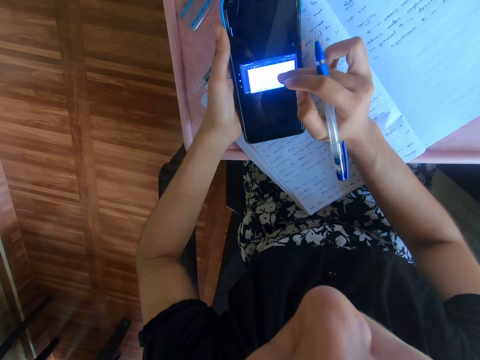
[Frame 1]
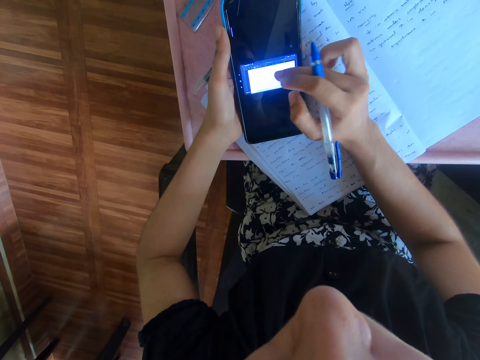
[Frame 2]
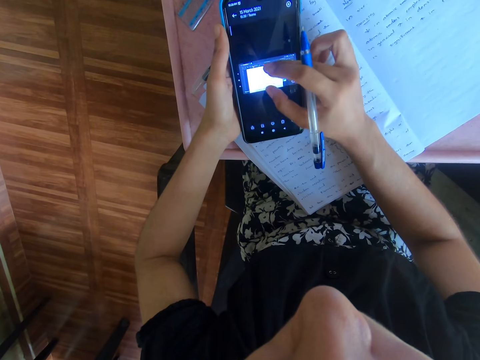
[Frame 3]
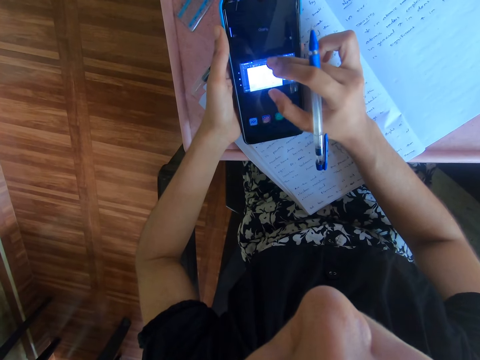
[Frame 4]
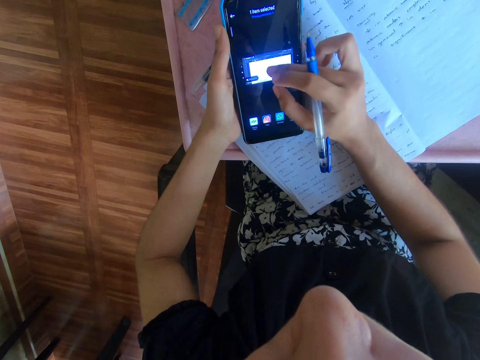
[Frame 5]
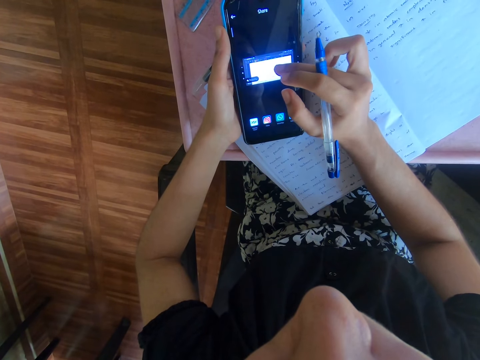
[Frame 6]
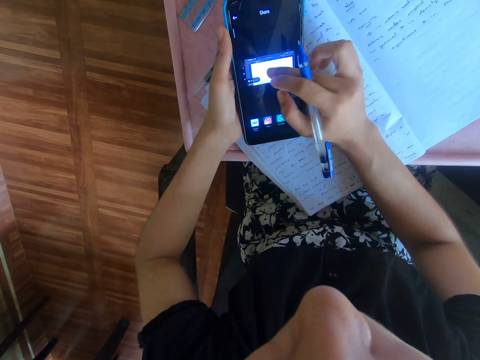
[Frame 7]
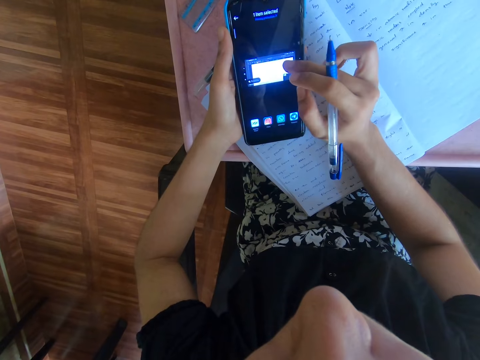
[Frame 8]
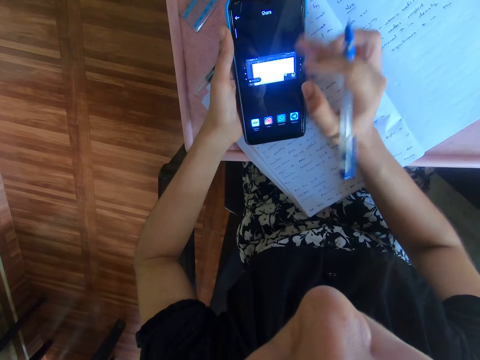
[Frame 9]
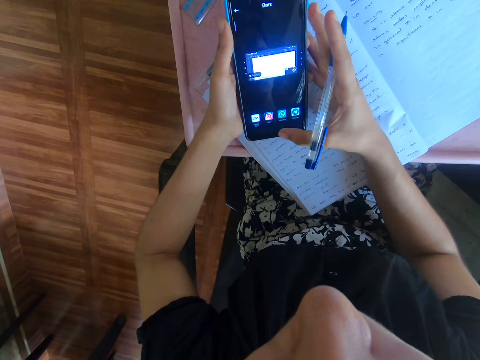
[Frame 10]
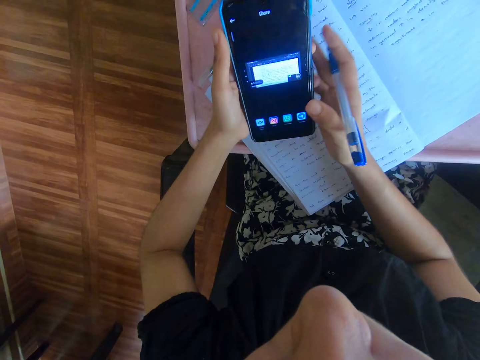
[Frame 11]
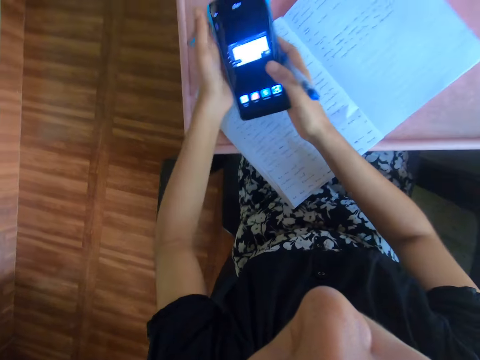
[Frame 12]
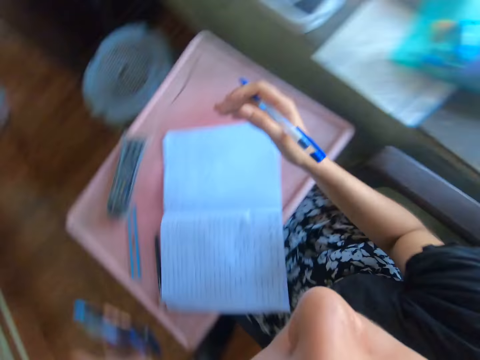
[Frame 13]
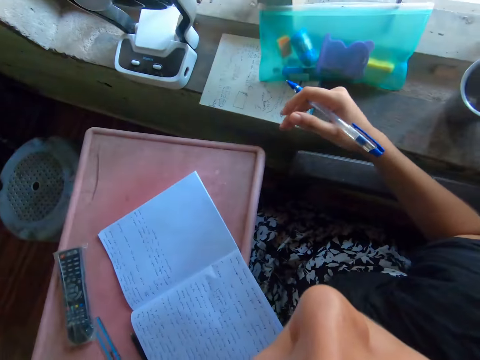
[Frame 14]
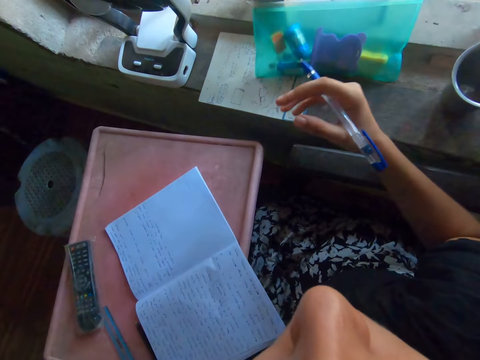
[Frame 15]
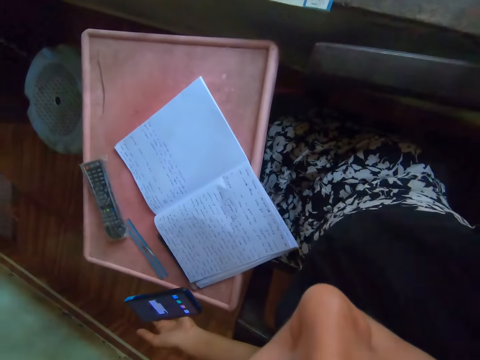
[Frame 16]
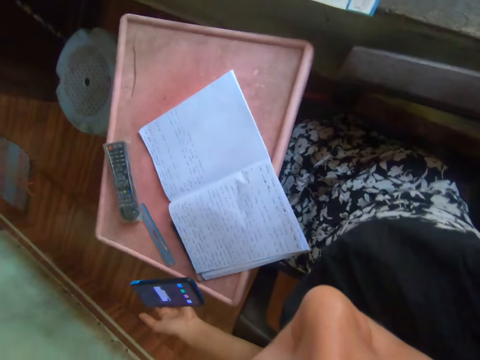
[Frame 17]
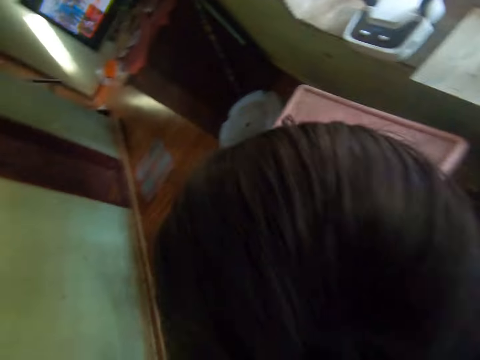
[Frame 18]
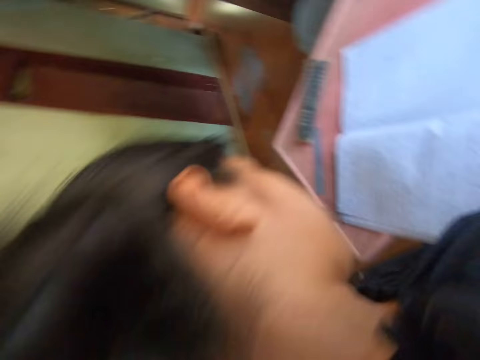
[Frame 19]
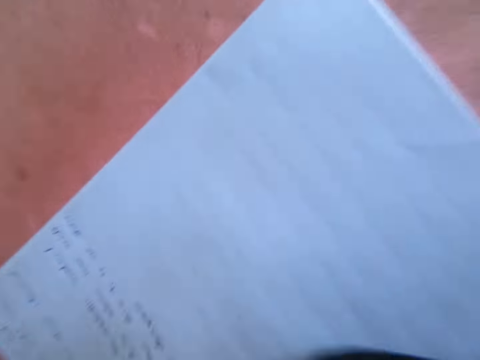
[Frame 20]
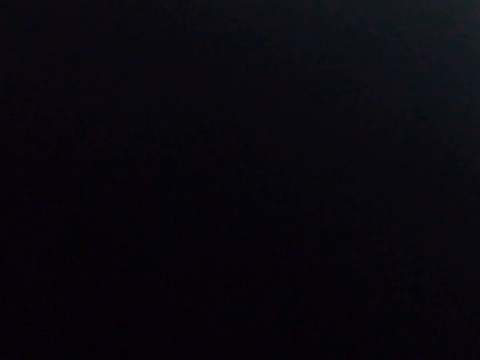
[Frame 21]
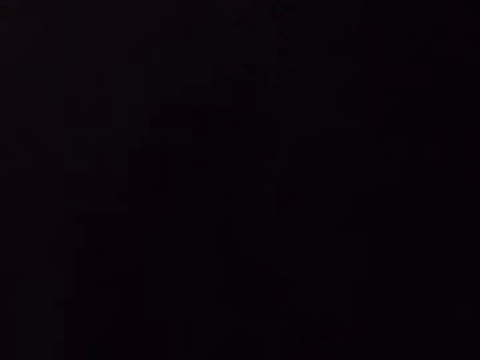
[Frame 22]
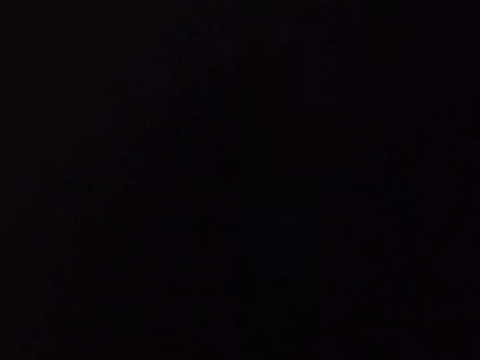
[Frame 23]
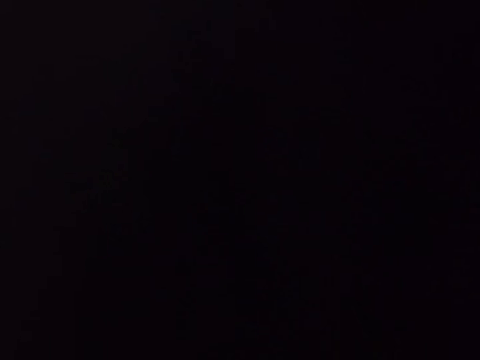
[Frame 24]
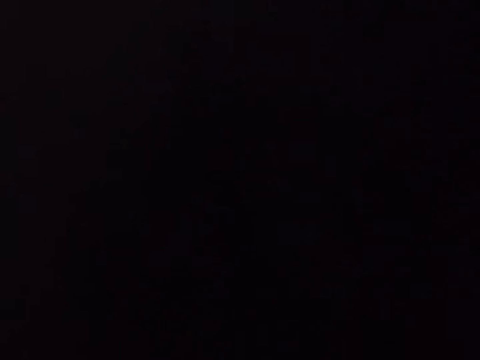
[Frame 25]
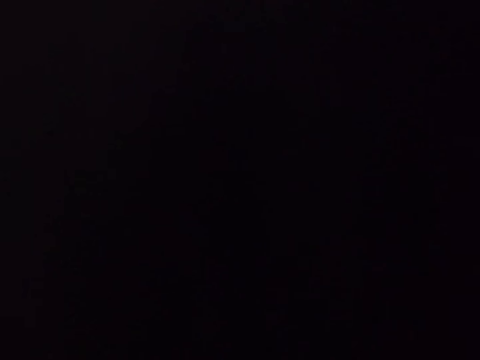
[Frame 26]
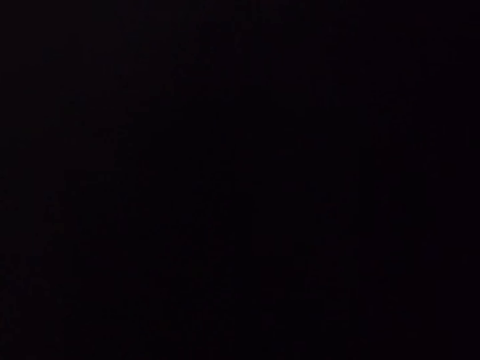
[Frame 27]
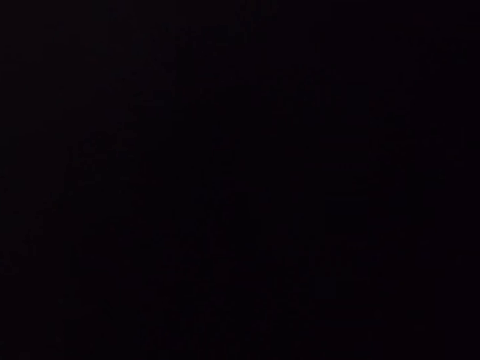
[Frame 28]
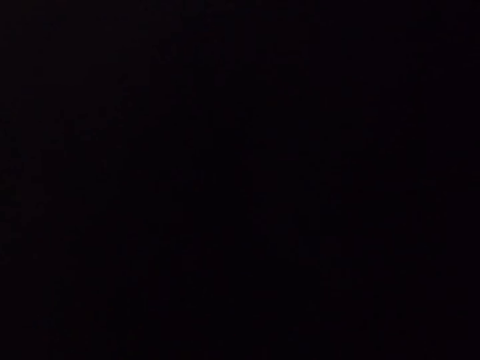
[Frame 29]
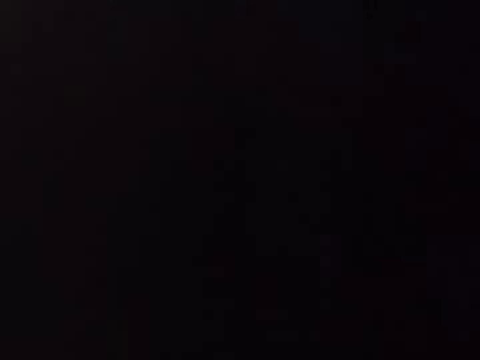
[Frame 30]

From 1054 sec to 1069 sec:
The camera wearer looks around. They lift the hand up. They hold the phone in the hand. They adjust the camera. They remove the camera.

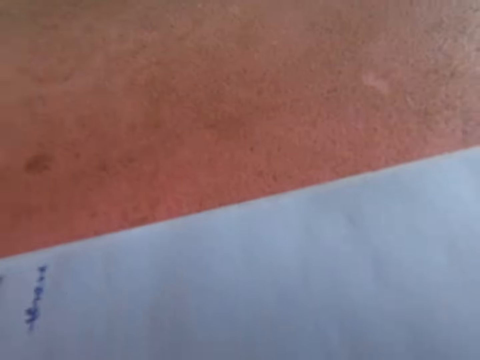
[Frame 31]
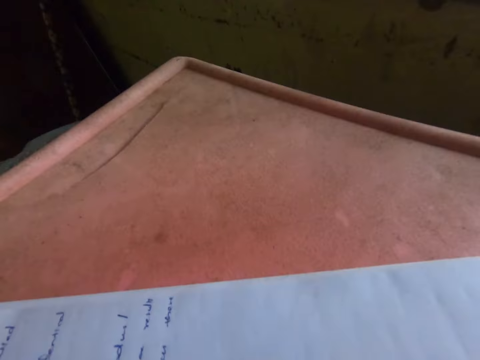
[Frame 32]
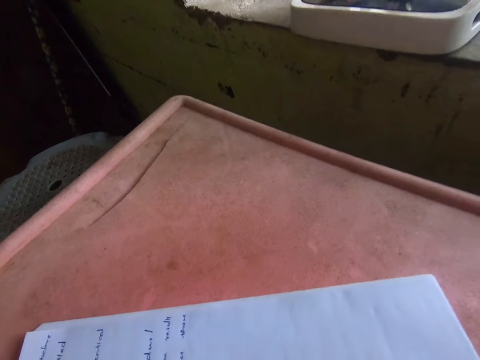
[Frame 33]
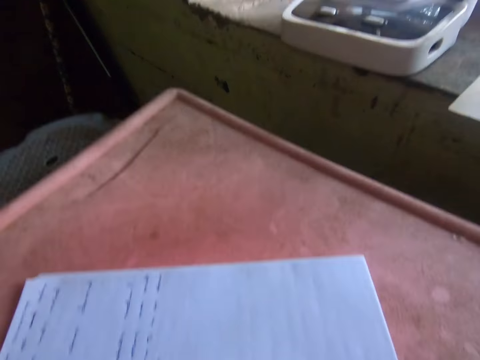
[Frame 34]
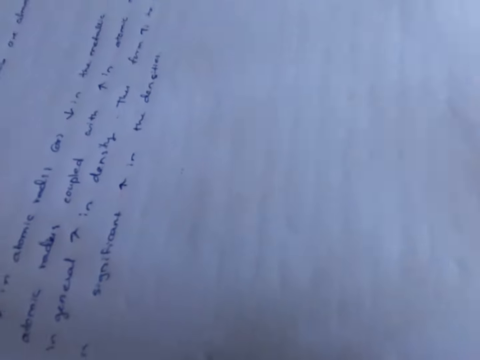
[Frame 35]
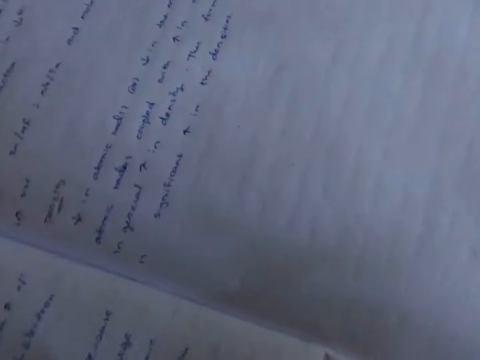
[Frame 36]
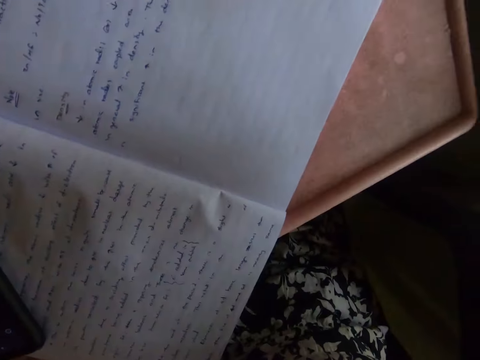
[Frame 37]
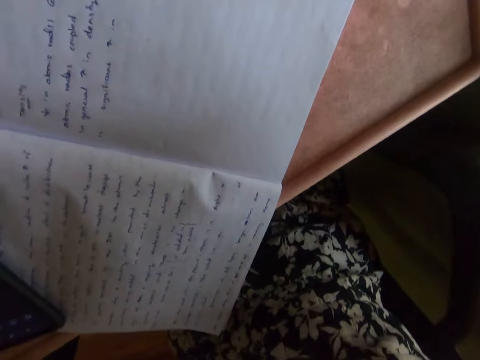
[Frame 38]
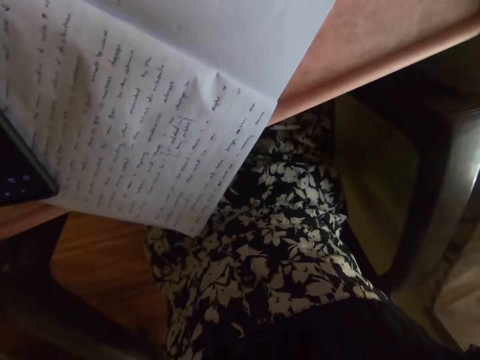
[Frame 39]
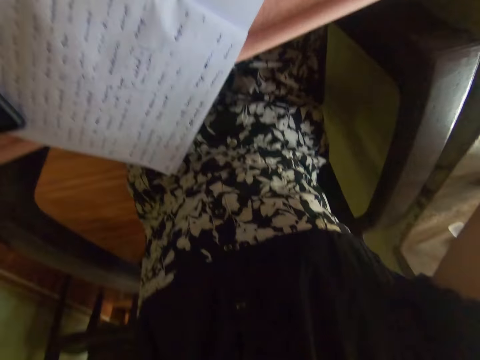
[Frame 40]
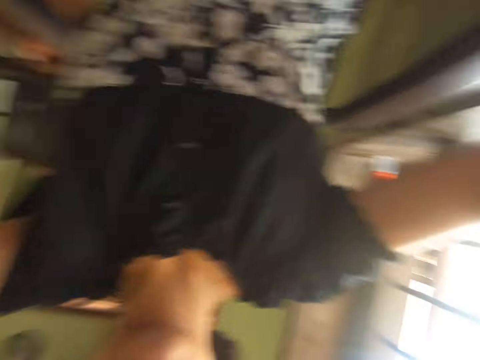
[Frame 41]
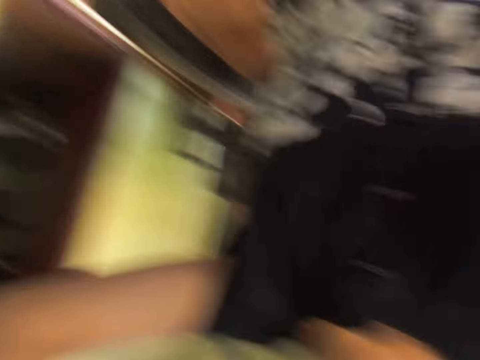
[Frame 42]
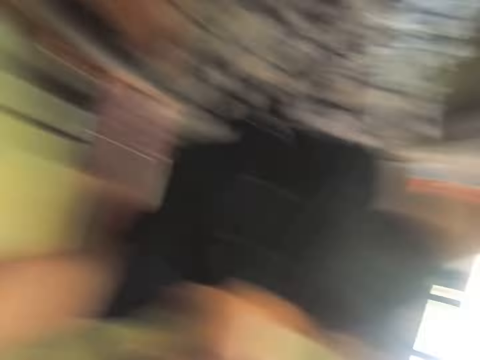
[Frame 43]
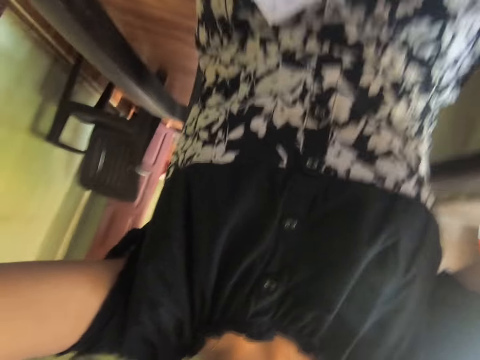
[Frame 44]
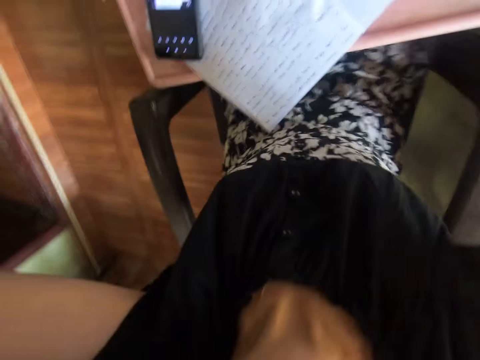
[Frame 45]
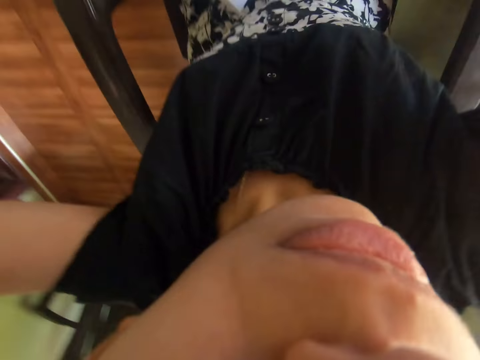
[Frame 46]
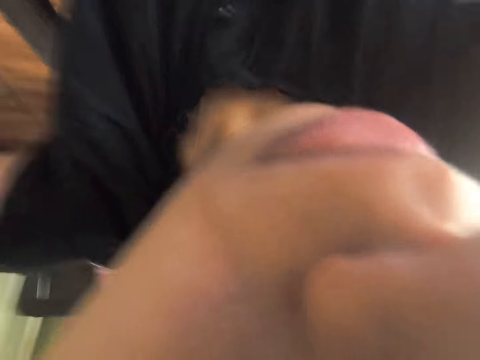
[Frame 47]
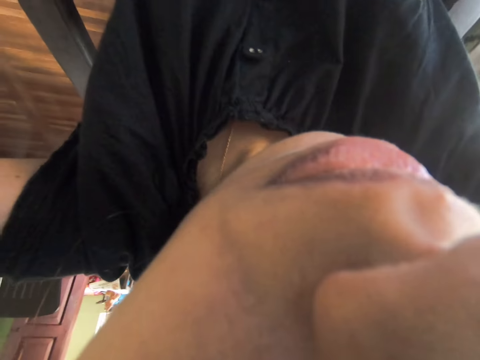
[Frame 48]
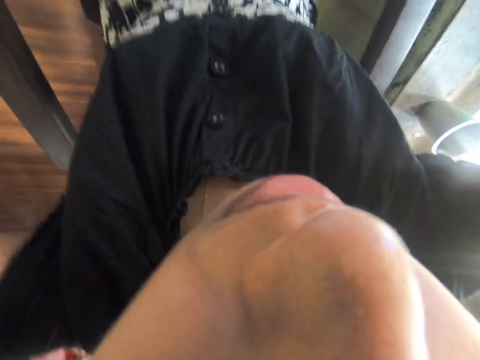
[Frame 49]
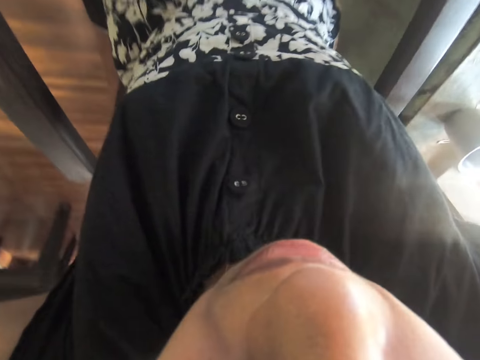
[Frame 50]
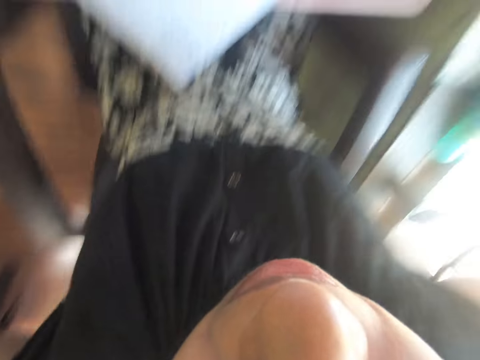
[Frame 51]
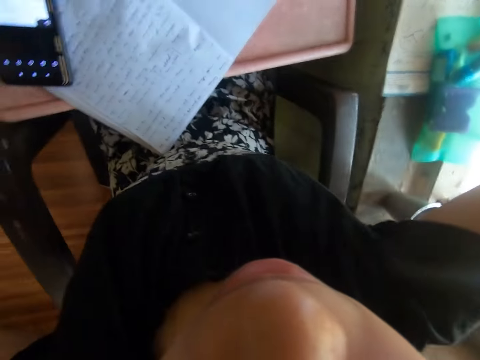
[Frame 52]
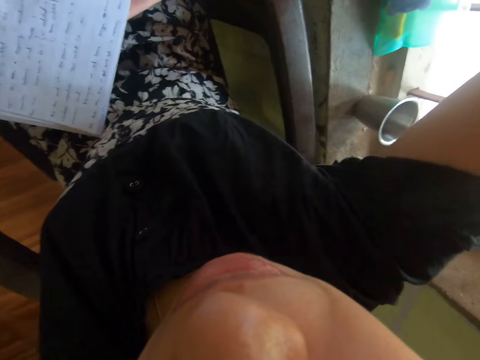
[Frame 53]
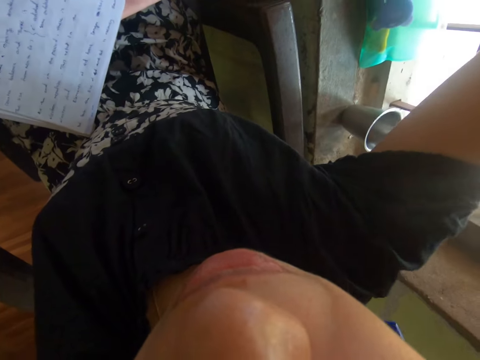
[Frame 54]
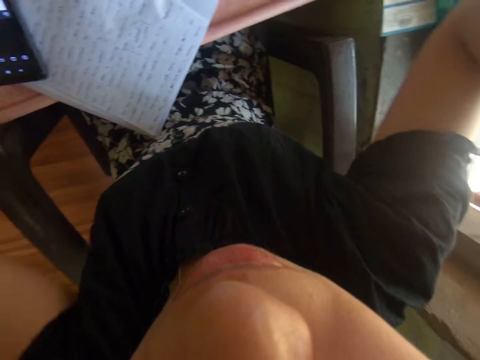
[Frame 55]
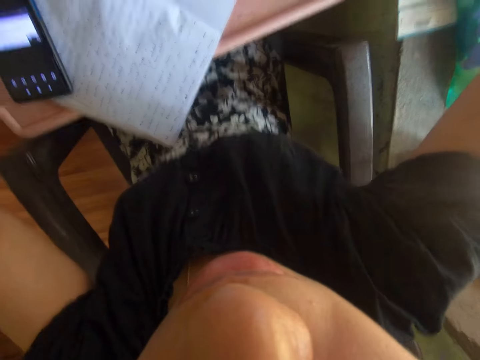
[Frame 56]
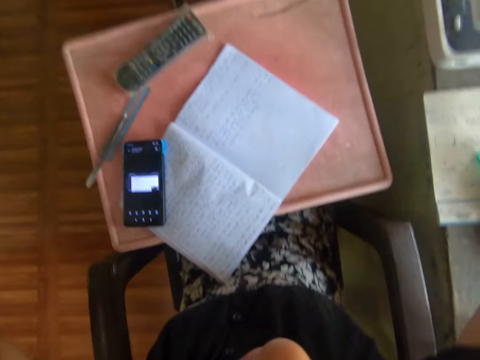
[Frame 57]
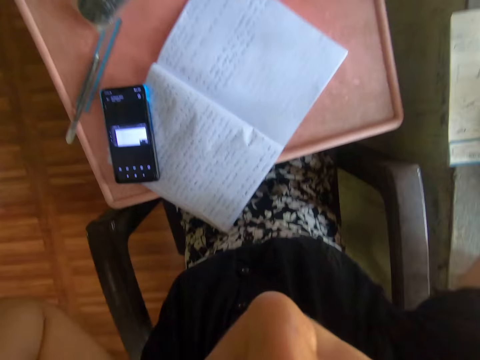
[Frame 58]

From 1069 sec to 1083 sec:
The camera wearer wears the camera.
